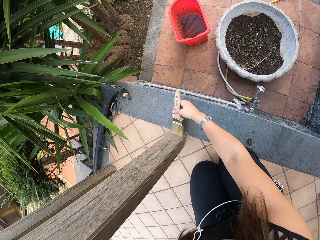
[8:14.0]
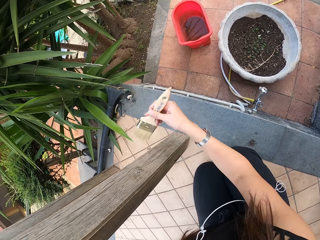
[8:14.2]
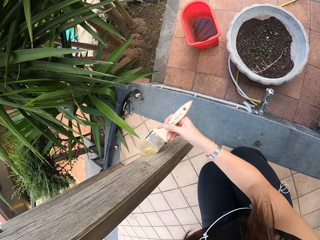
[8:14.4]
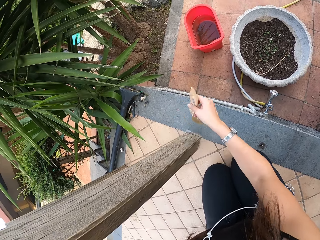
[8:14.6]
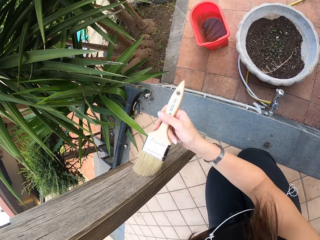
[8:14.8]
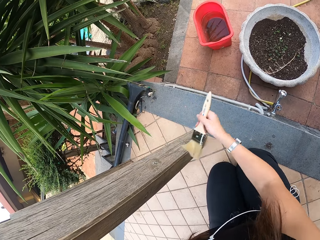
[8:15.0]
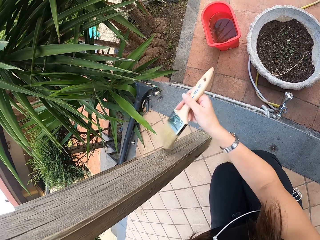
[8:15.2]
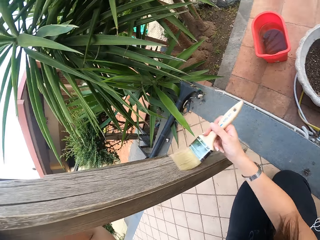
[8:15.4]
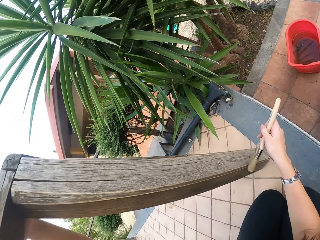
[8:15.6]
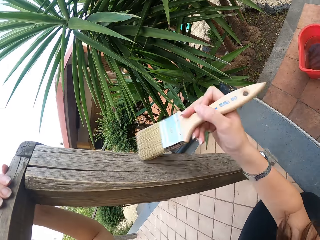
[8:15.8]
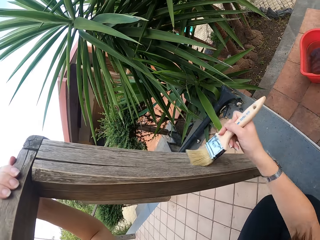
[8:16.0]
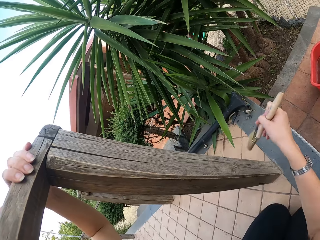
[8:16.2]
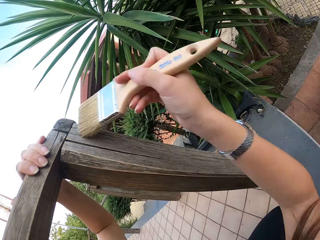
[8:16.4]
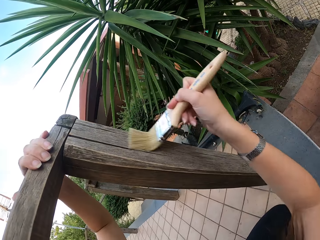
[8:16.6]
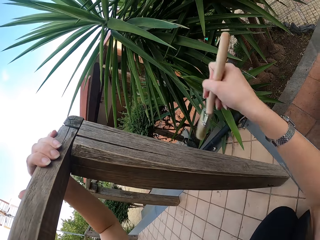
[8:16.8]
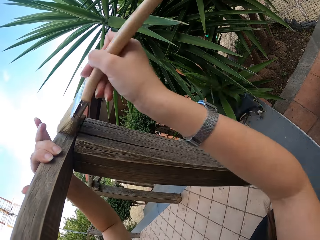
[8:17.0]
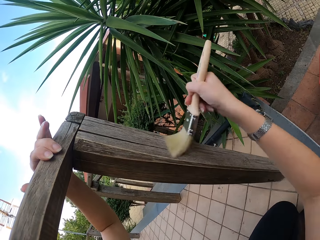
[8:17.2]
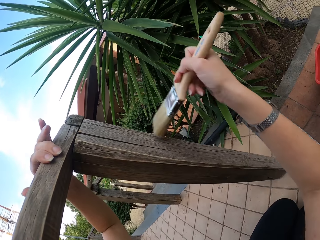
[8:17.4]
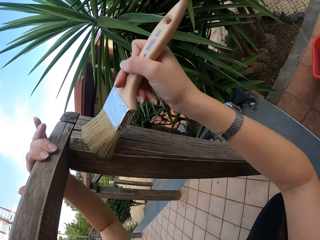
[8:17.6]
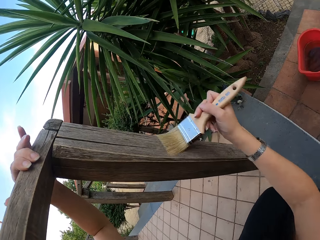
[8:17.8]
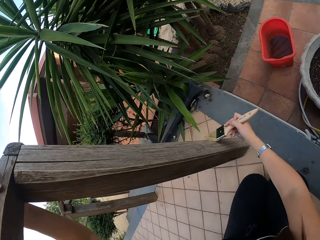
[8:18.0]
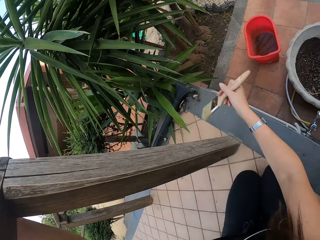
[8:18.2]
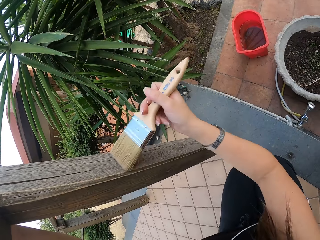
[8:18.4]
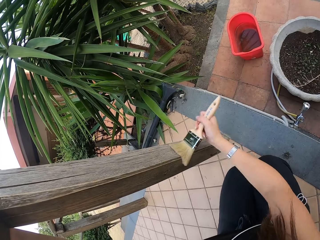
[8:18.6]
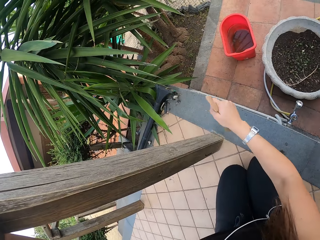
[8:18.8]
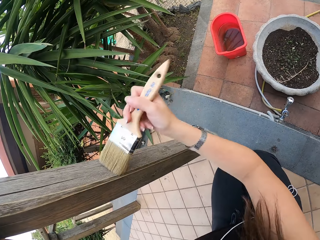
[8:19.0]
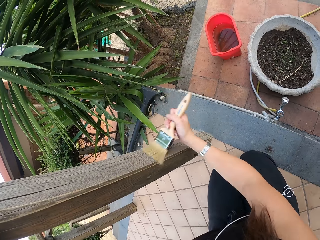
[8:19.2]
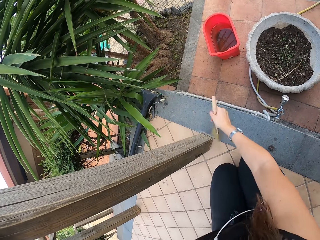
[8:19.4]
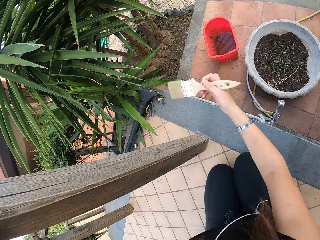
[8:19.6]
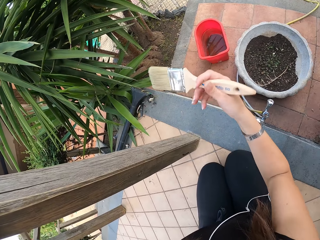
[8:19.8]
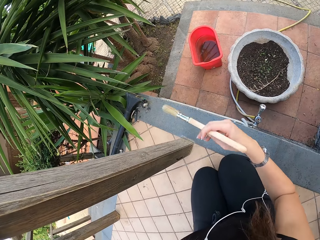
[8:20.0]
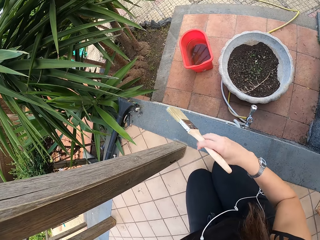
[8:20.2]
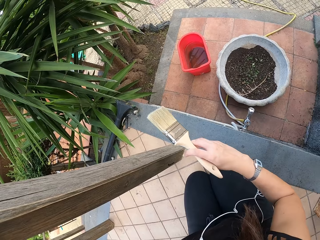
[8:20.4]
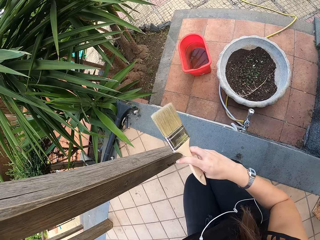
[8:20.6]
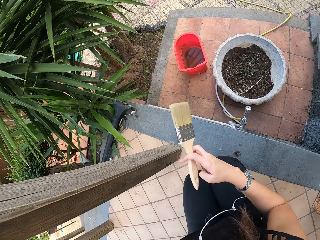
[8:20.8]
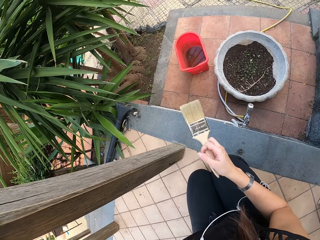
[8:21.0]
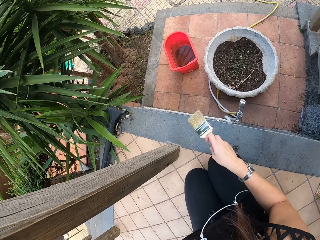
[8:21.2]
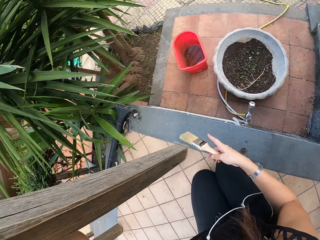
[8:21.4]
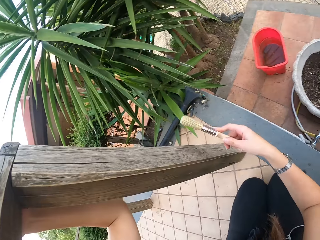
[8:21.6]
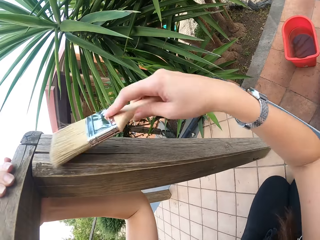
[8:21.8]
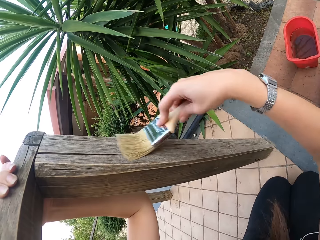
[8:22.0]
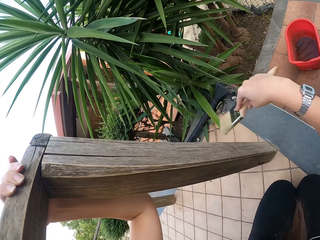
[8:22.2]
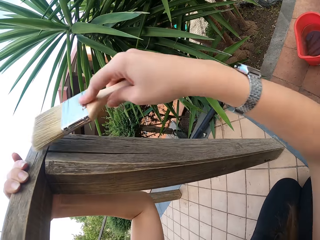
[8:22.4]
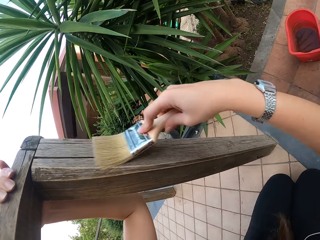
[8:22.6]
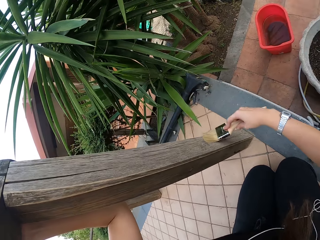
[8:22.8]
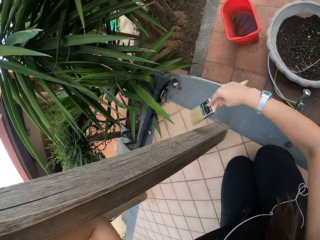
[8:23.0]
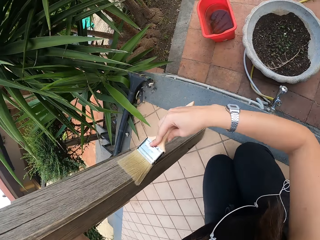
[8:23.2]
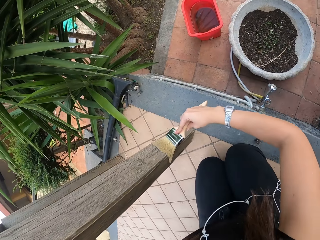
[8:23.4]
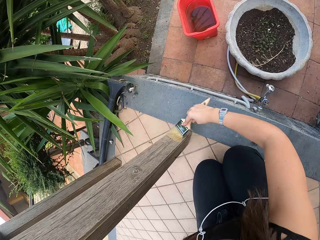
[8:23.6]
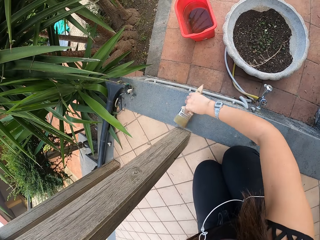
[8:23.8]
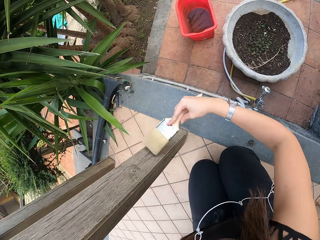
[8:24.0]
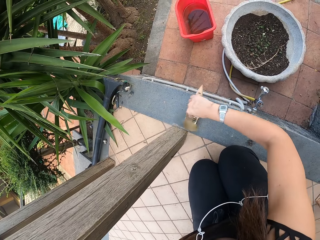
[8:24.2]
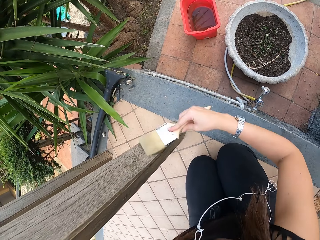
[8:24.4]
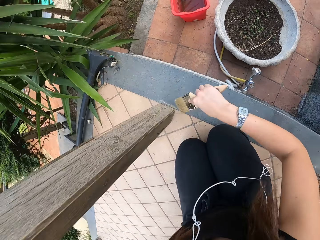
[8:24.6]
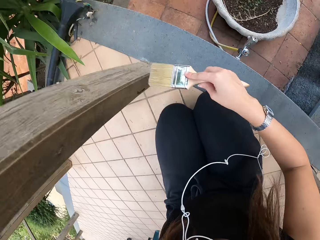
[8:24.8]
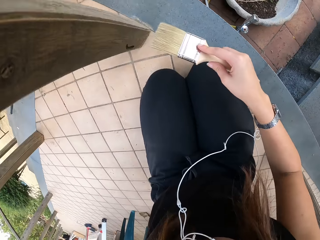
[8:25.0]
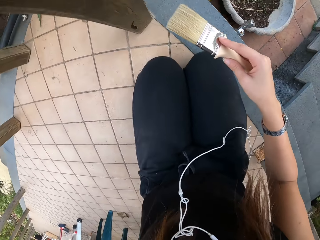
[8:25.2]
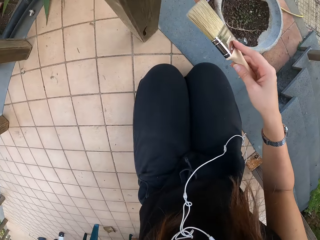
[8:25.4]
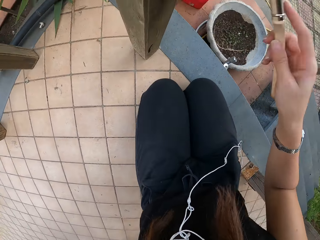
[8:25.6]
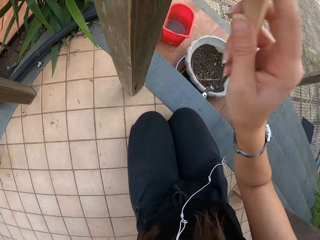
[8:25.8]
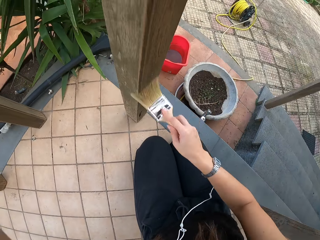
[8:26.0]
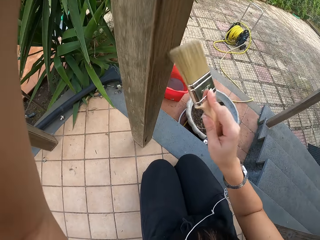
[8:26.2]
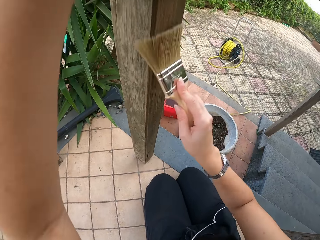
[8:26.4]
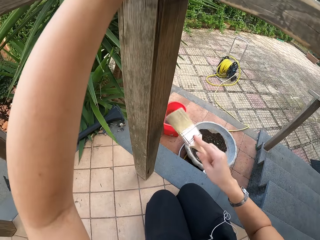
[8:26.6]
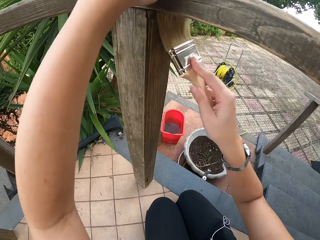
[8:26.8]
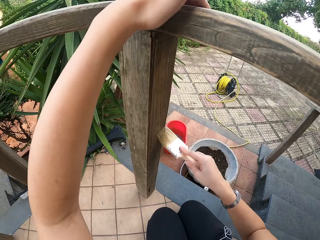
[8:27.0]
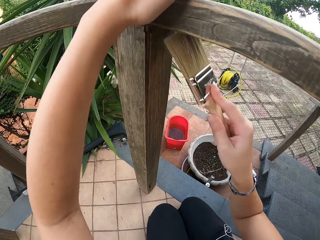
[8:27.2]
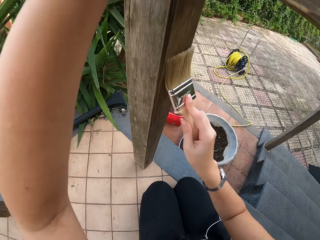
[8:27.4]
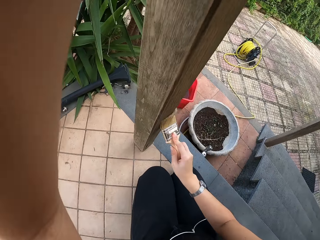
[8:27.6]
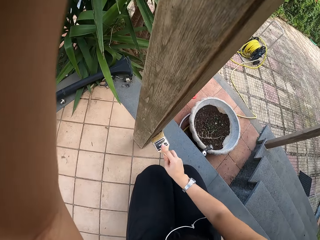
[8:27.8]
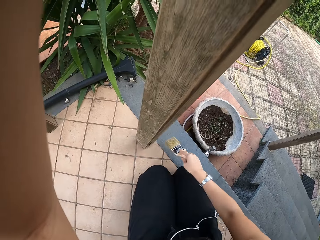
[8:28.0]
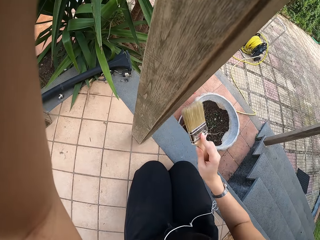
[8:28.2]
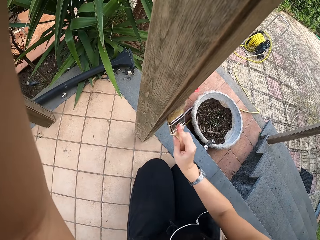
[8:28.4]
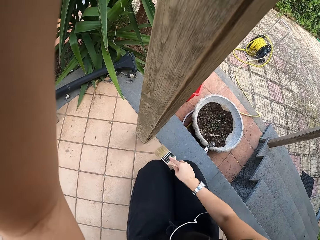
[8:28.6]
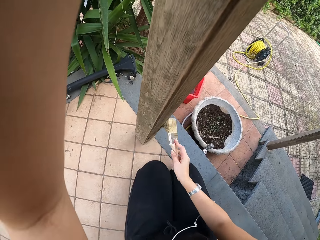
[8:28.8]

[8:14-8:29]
The camera wearer adjusts the paint brush. They look at the brush. They brush the wood with the paint brush. They hold. They brush.

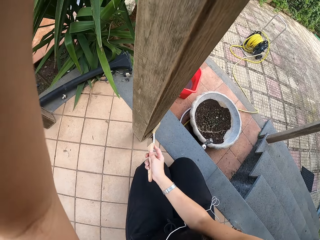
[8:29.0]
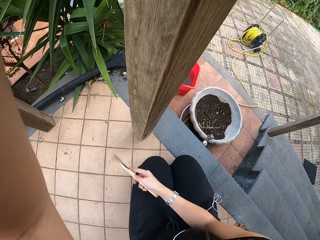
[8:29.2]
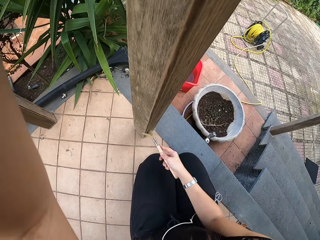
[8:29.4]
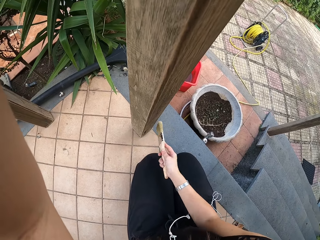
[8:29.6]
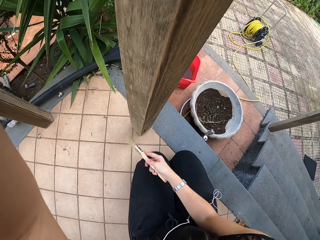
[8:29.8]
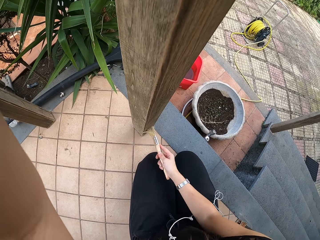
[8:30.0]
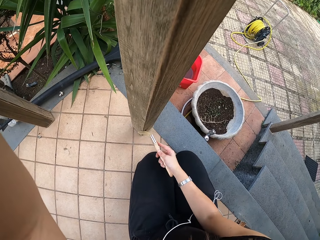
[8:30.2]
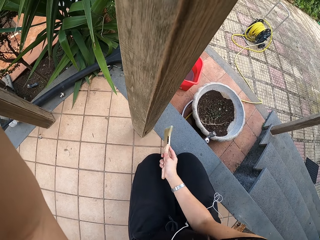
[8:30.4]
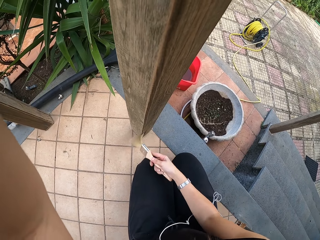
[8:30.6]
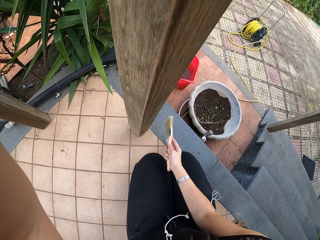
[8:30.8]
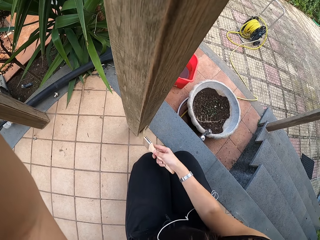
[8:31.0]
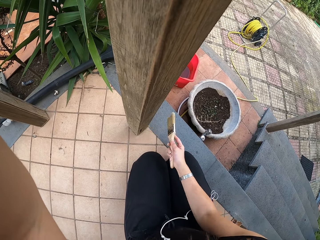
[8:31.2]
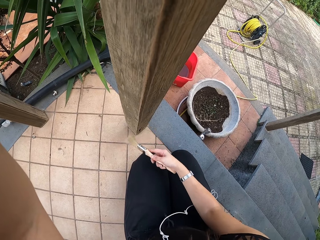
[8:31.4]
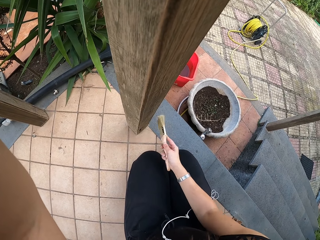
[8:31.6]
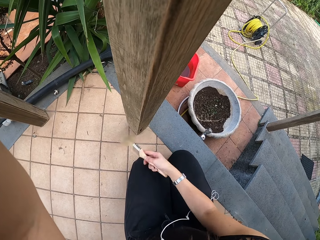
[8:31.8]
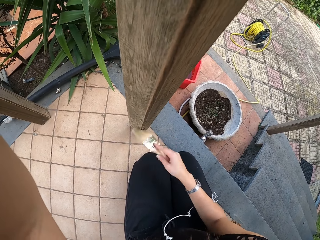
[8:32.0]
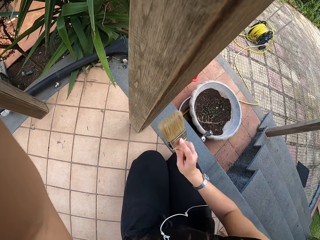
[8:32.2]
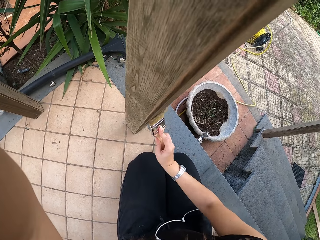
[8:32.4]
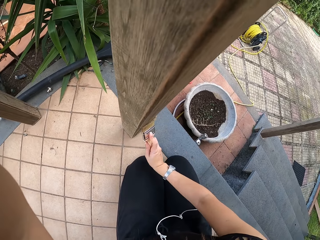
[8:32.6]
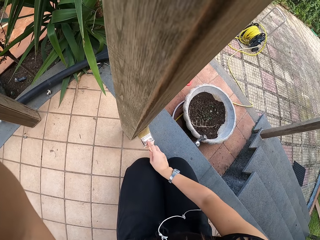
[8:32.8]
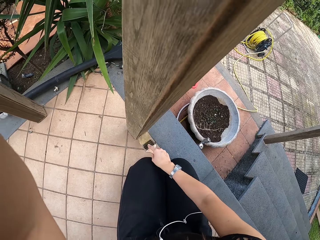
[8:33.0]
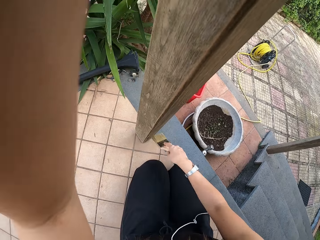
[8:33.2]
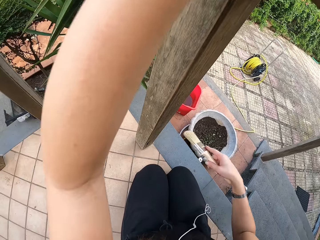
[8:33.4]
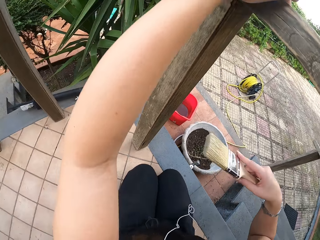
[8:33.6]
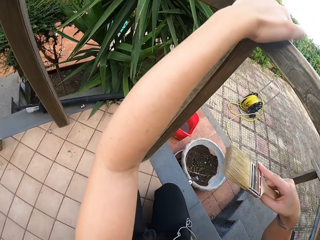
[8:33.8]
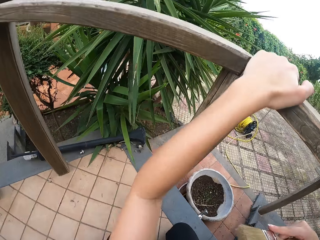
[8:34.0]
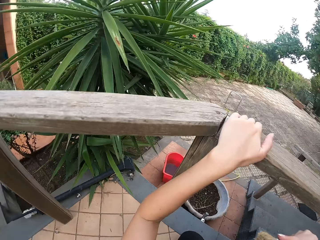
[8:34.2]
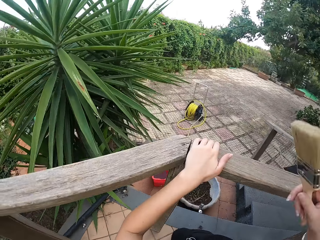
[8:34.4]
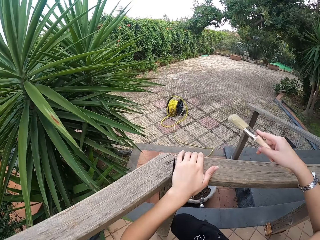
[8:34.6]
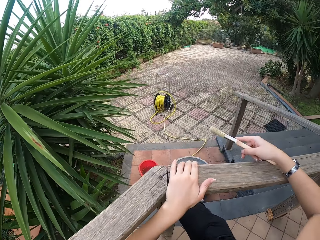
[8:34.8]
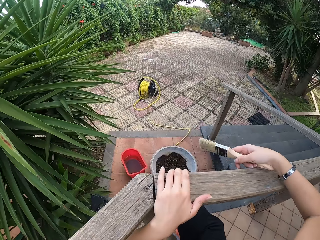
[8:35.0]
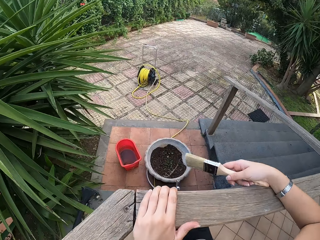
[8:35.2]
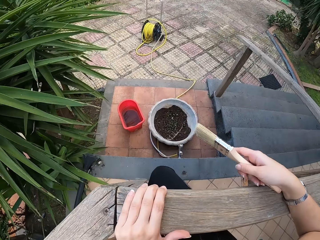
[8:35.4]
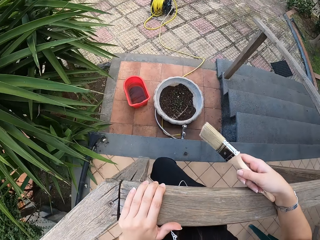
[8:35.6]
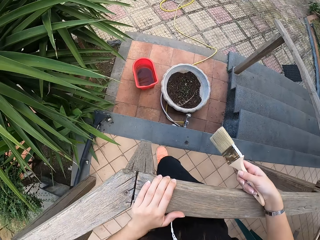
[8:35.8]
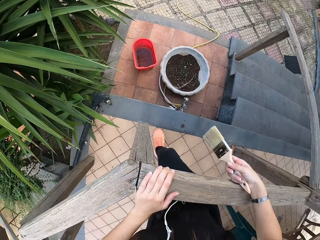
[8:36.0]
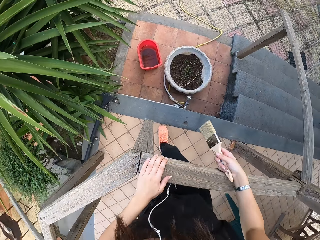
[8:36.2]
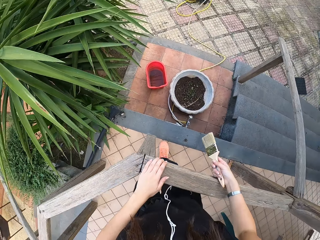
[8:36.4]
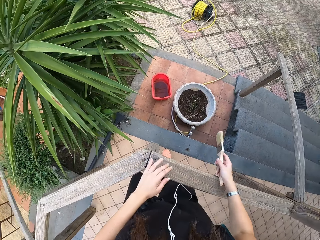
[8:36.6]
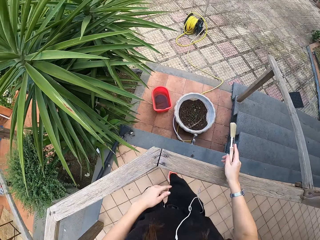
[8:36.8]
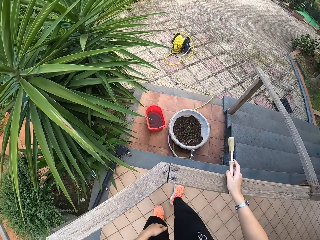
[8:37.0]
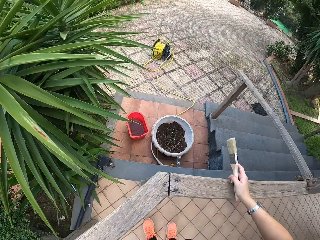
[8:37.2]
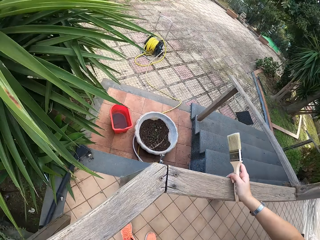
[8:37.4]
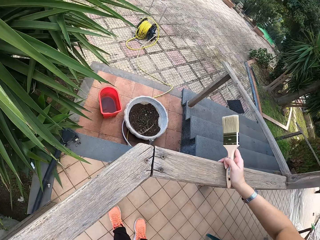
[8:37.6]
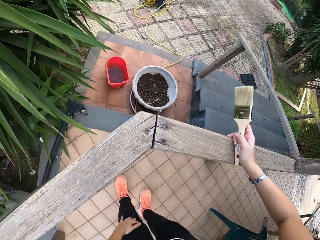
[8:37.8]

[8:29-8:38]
The camera wearer pulls herself up. She holds on the post. She cleans her pants.
